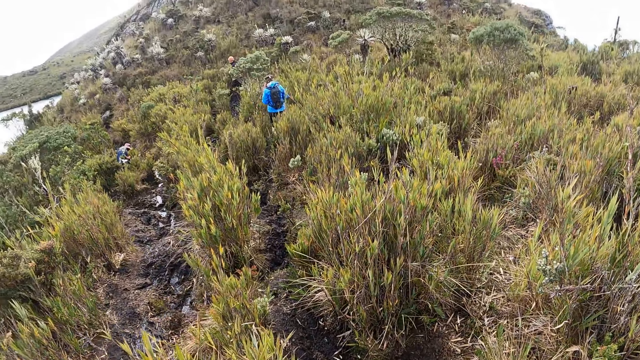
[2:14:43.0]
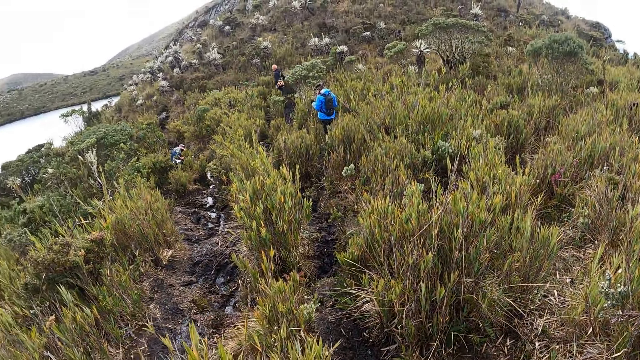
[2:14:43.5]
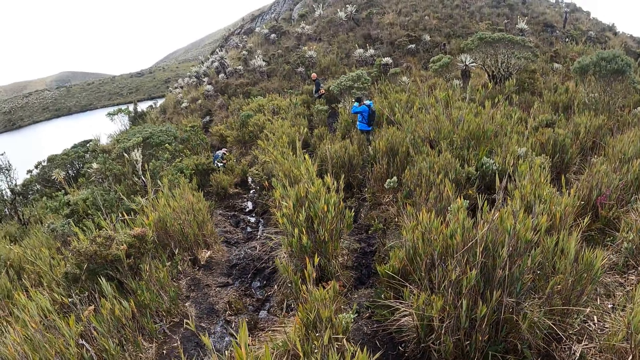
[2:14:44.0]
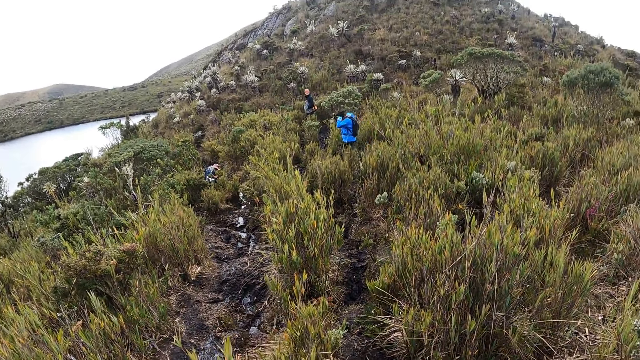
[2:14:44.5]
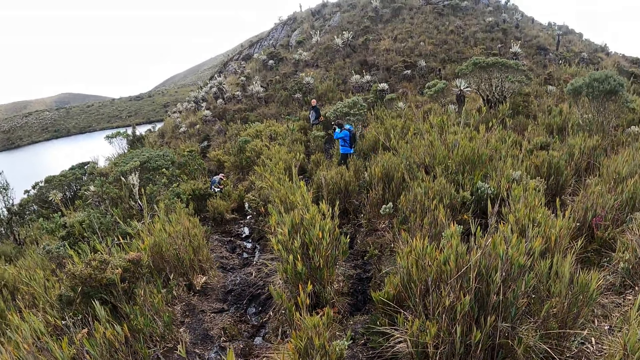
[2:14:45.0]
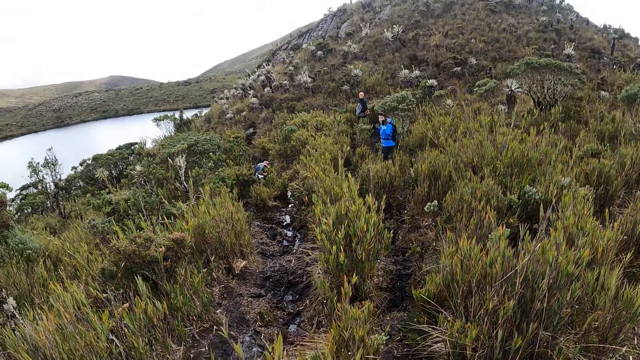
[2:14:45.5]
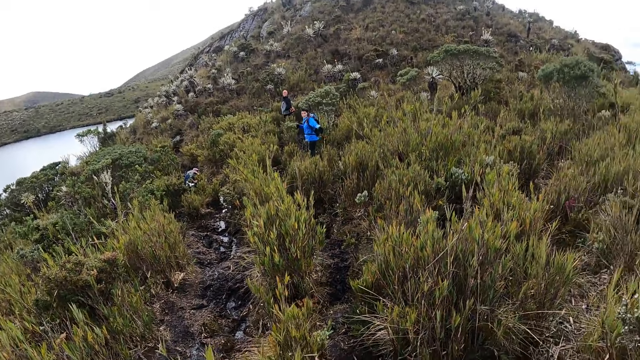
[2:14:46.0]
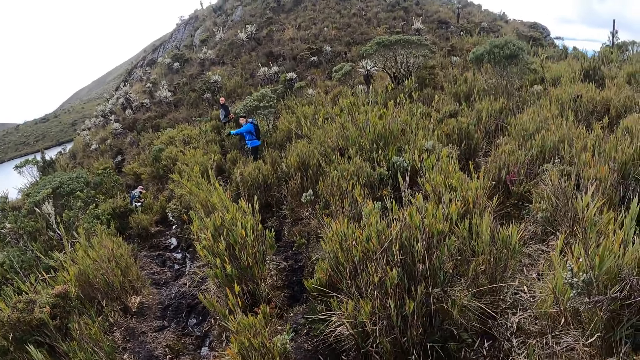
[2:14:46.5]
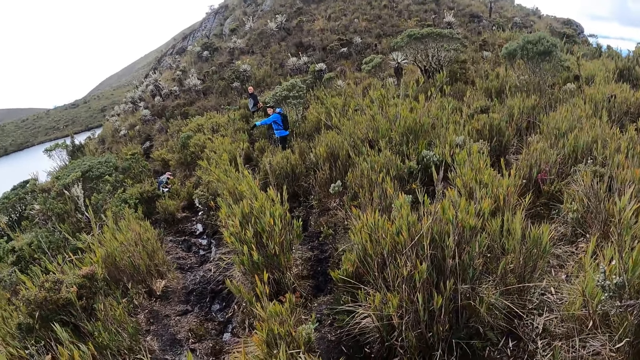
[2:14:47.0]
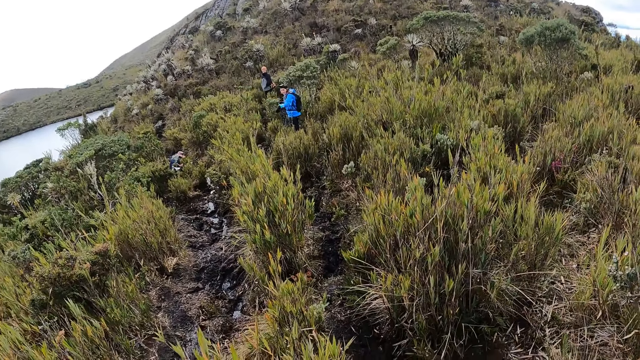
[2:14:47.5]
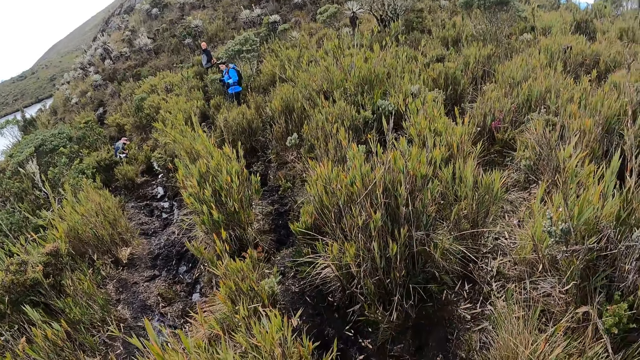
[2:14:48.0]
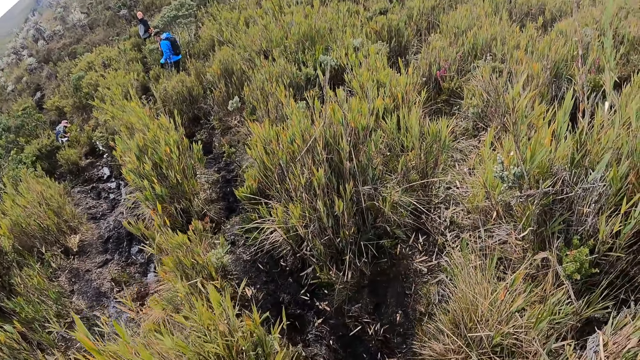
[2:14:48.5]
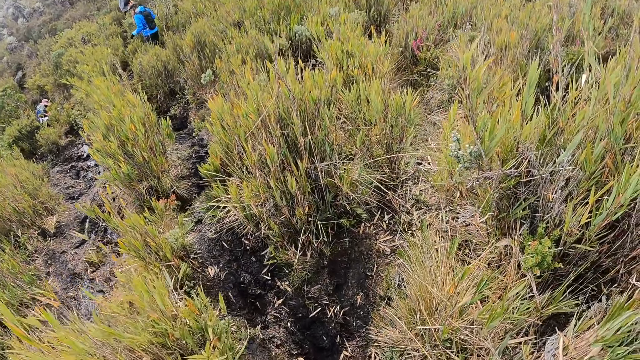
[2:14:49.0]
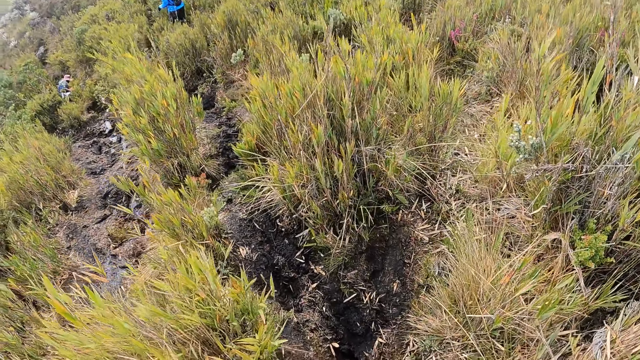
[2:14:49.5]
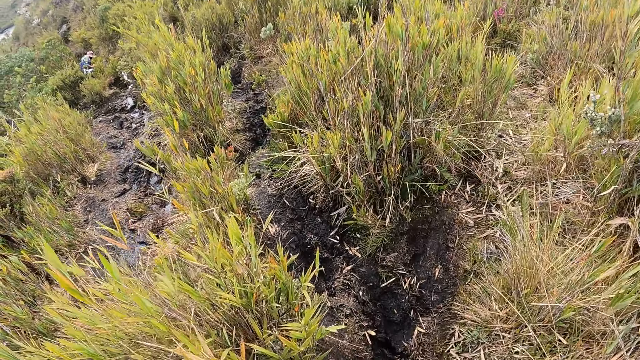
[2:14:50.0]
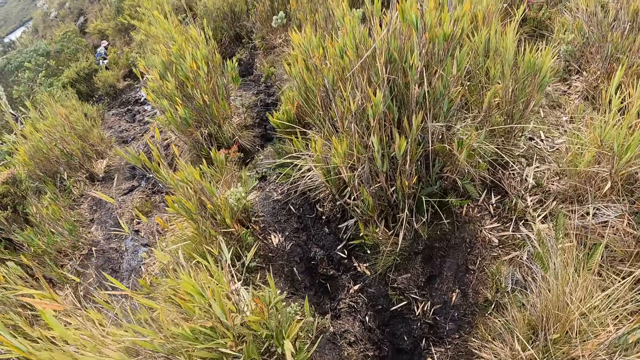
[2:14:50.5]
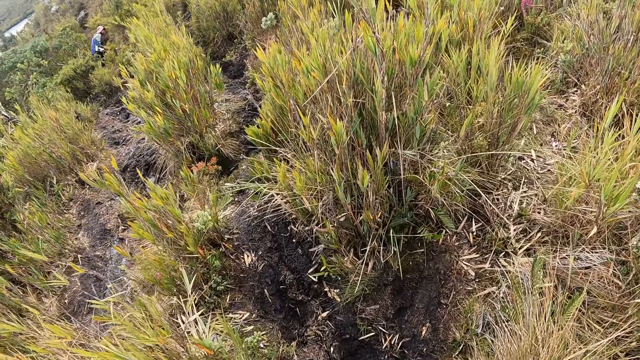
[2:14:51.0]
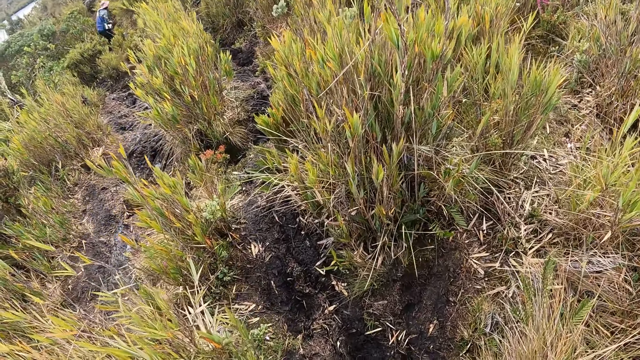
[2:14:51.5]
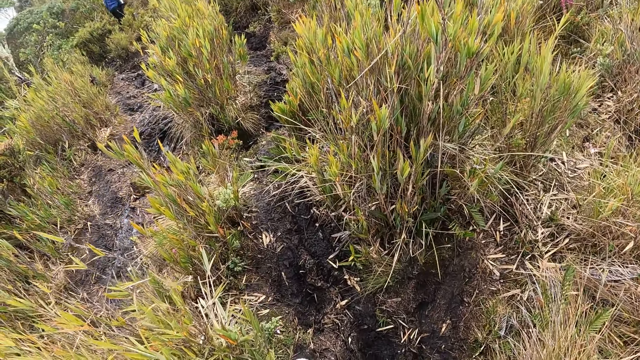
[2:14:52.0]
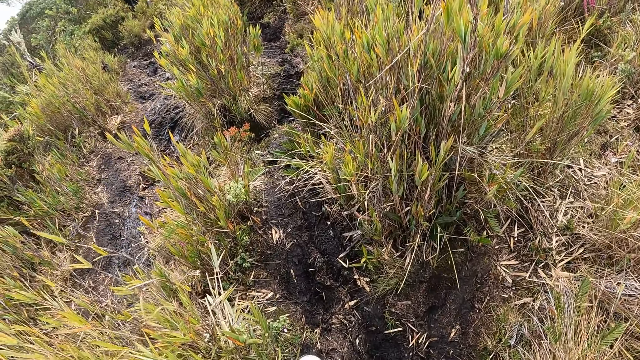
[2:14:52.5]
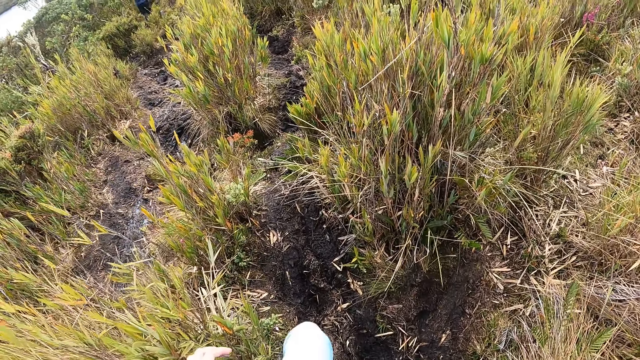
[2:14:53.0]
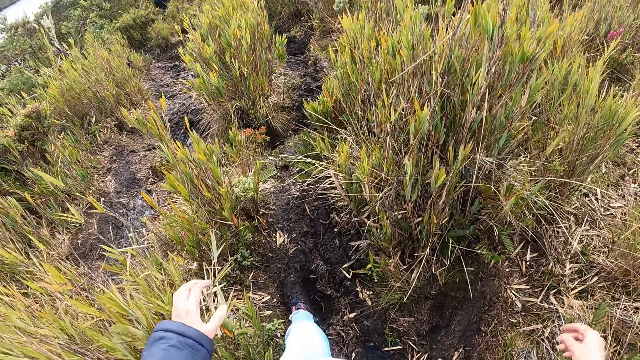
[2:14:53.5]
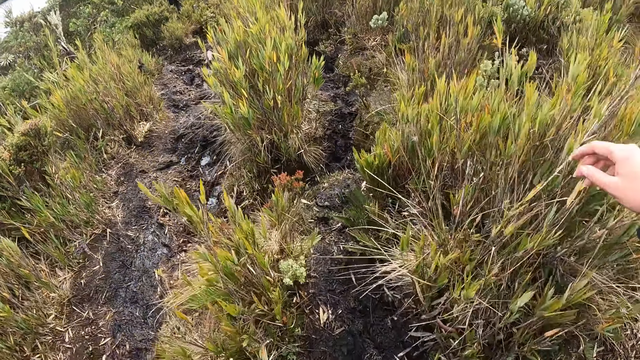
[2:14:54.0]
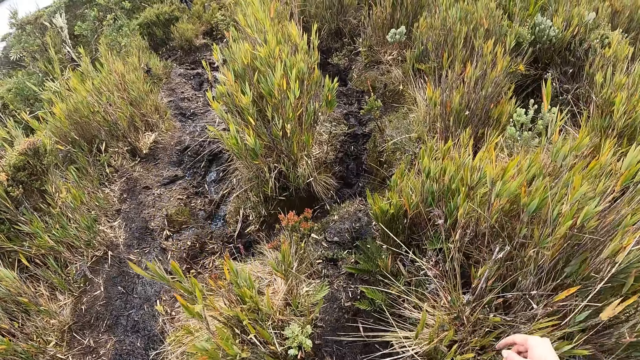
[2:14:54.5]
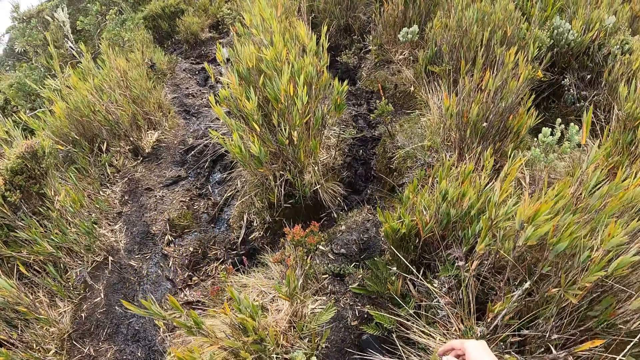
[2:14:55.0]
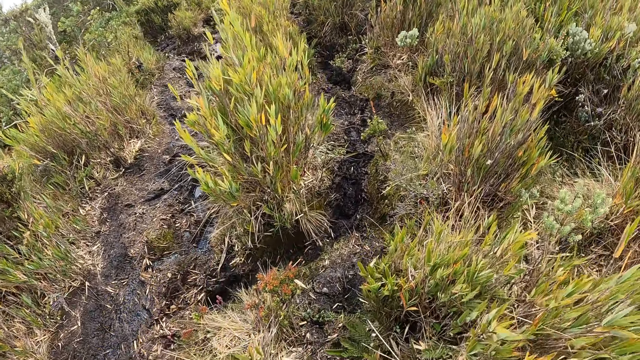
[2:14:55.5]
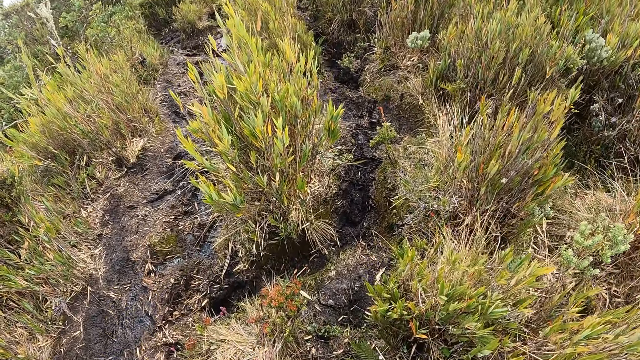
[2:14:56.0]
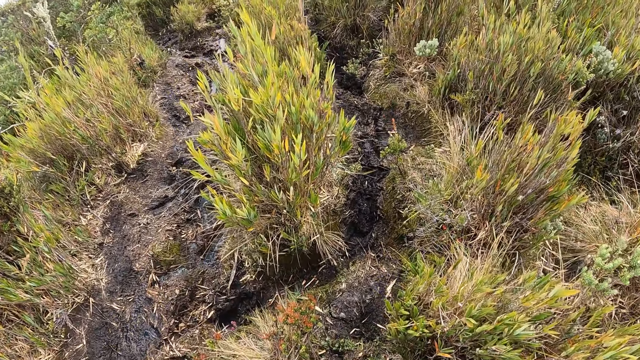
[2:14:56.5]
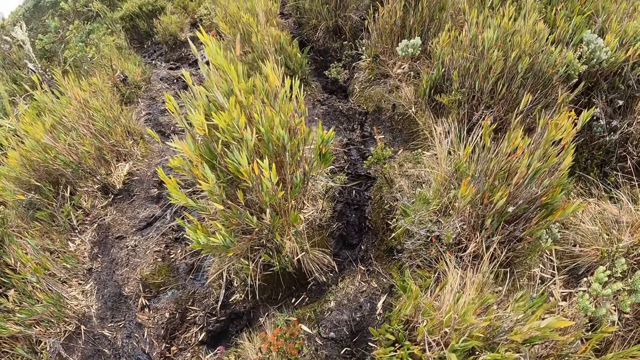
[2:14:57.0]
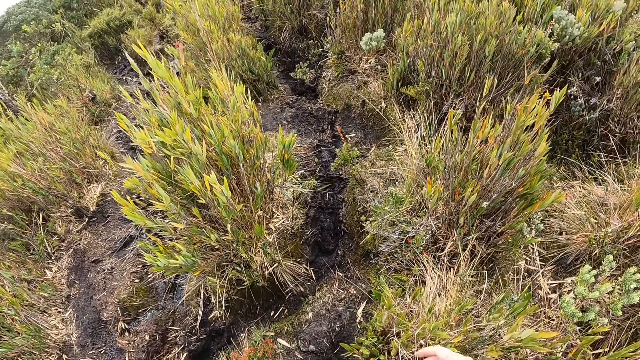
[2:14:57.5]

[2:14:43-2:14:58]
The camera wearer looks around. They walk down a trail.

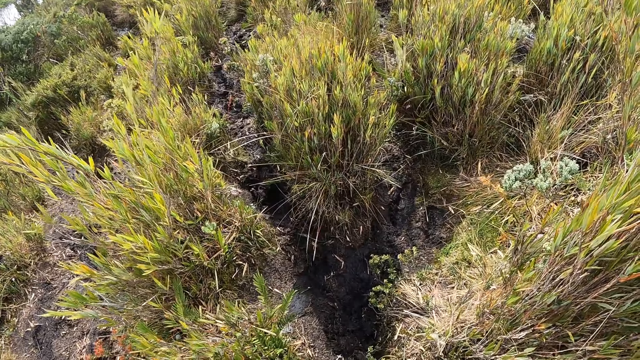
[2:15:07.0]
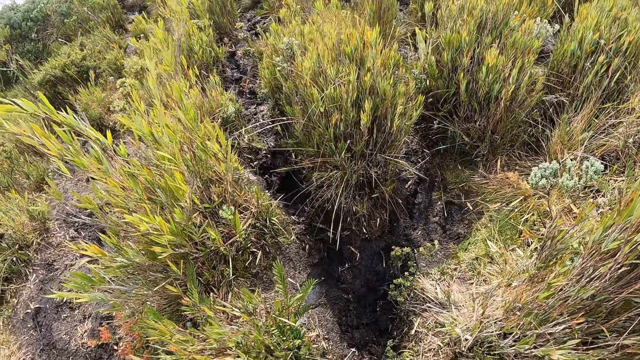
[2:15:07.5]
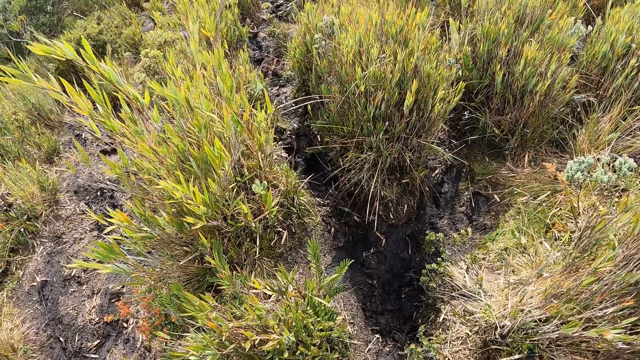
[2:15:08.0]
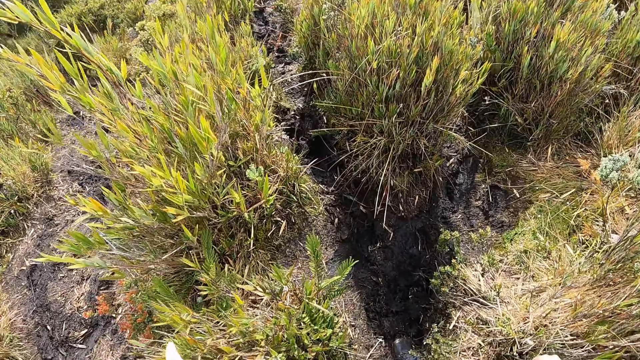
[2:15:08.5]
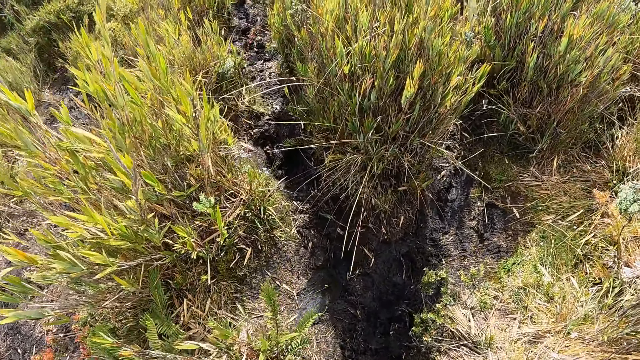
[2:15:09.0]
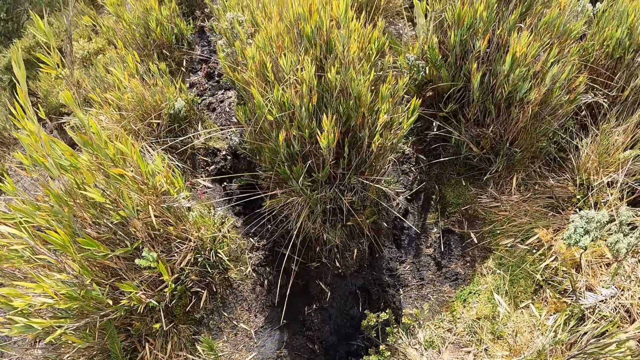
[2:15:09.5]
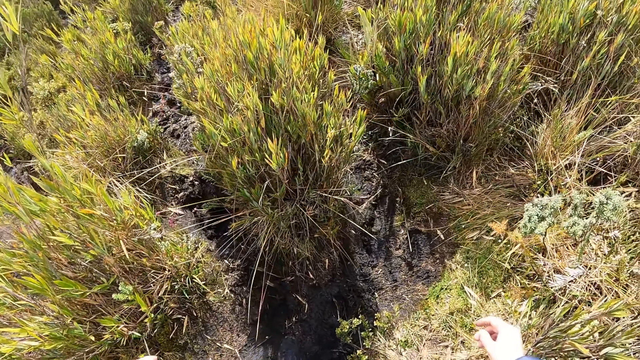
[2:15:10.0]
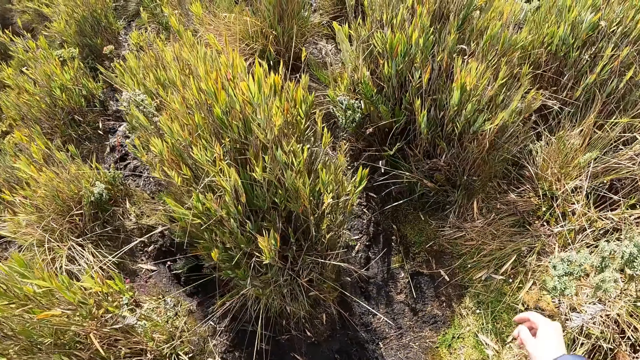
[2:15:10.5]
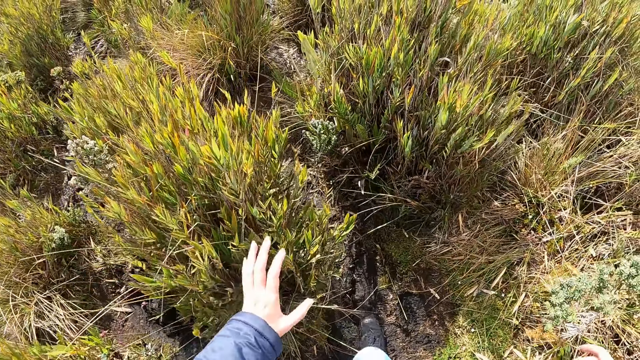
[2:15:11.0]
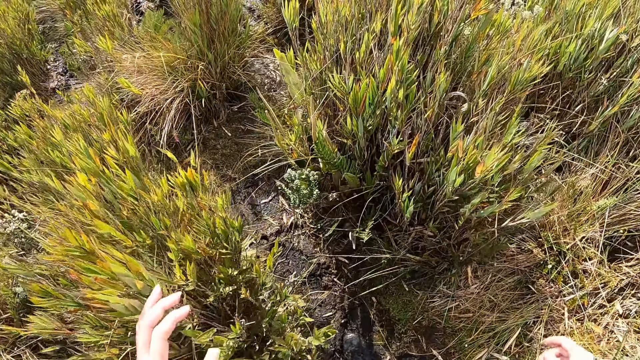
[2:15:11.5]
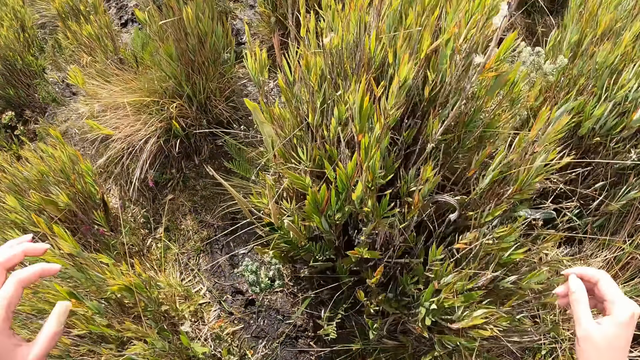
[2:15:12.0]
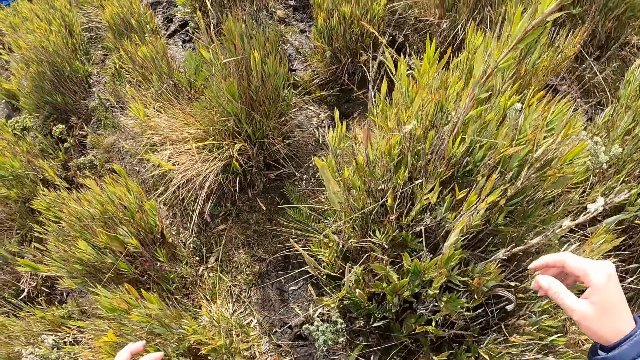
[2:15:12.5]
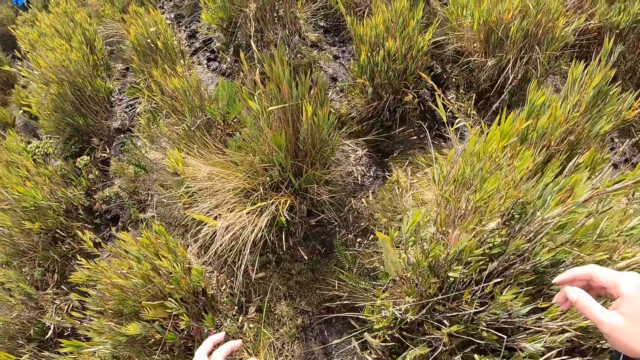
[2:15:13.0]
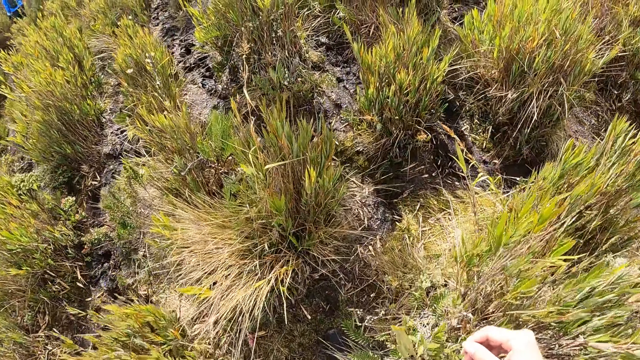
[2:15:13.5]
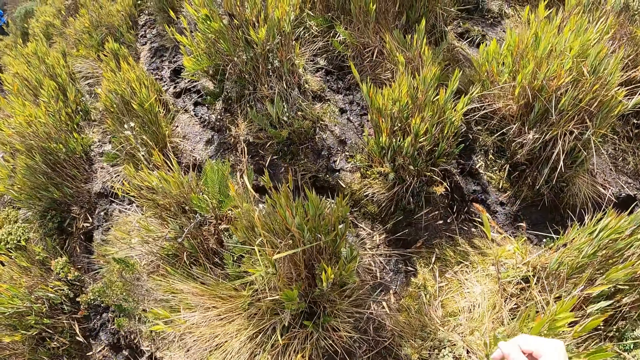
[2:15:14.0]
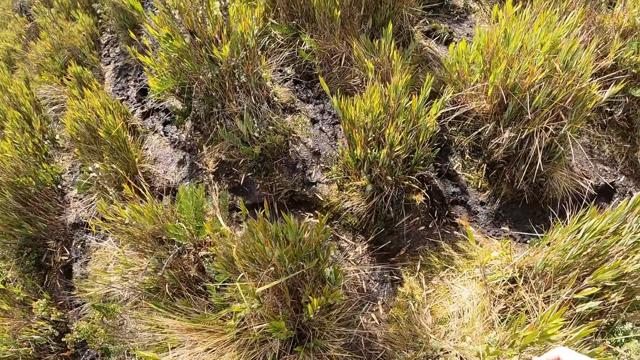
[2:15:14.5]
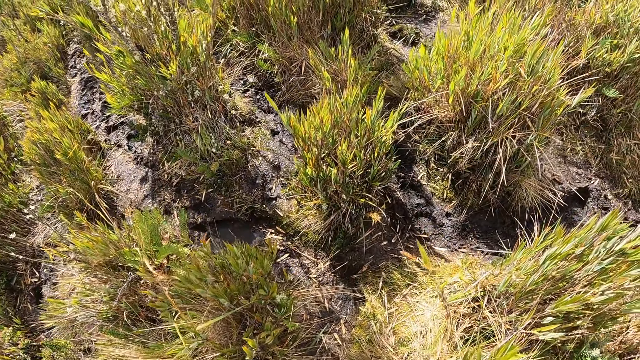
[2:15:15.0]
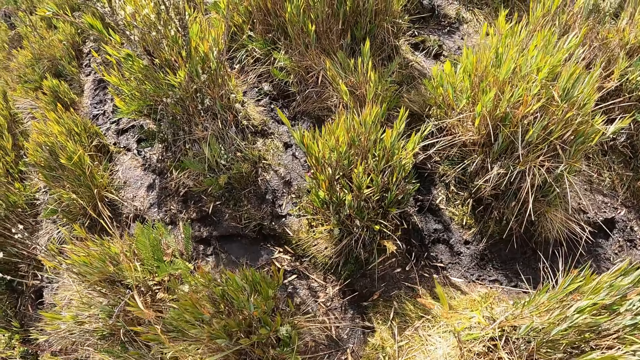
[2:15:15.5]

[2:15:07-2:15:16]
The camera wearer touches the grass on the floor with his left hand.
